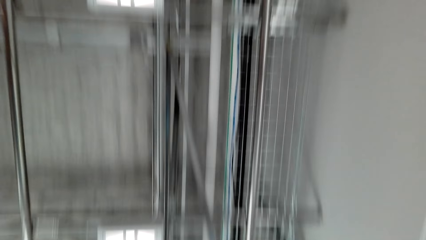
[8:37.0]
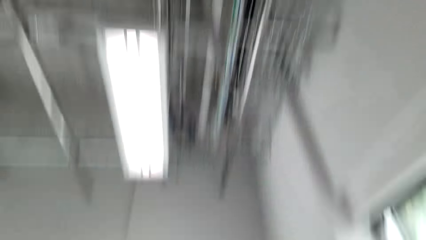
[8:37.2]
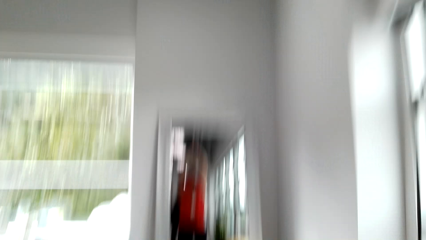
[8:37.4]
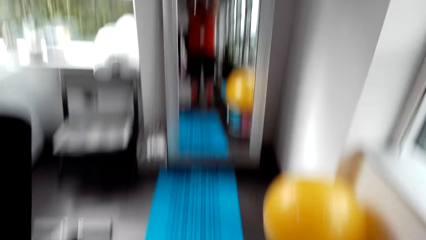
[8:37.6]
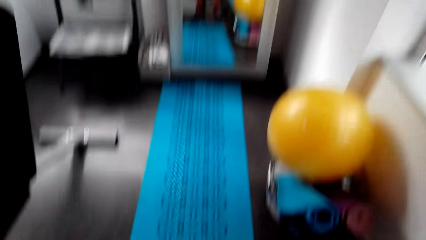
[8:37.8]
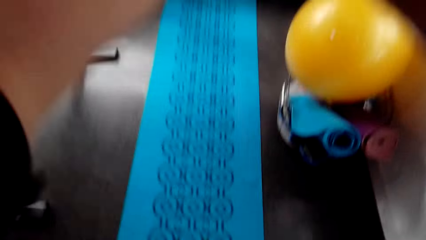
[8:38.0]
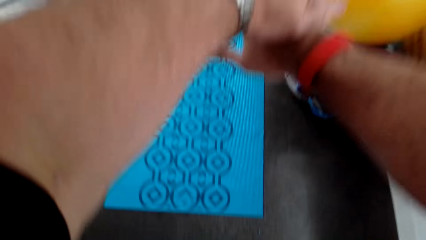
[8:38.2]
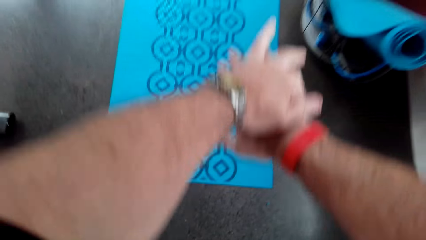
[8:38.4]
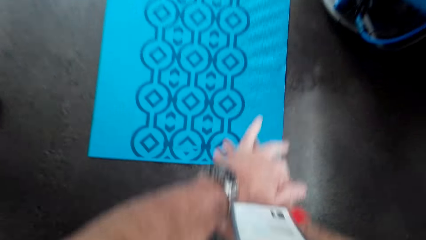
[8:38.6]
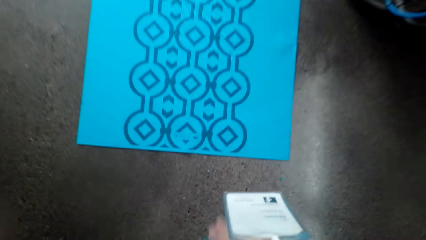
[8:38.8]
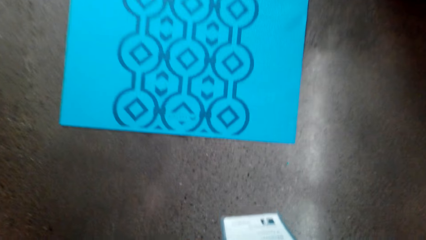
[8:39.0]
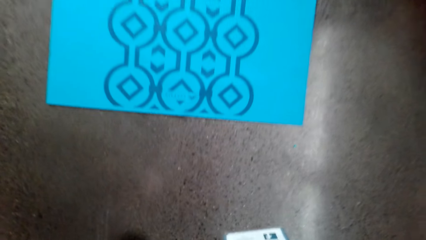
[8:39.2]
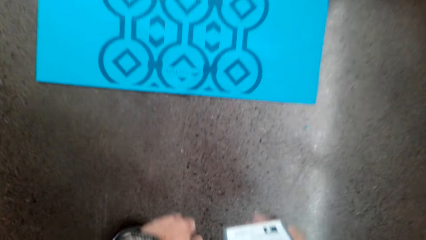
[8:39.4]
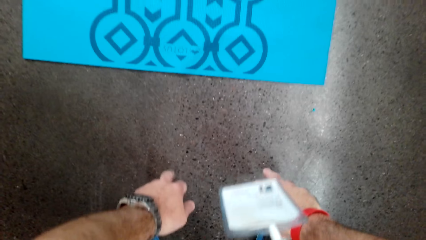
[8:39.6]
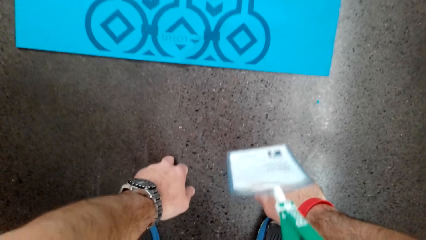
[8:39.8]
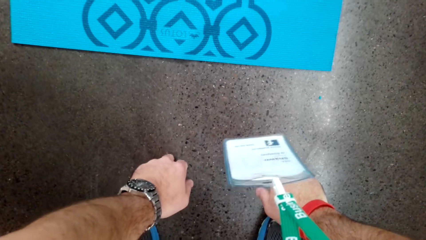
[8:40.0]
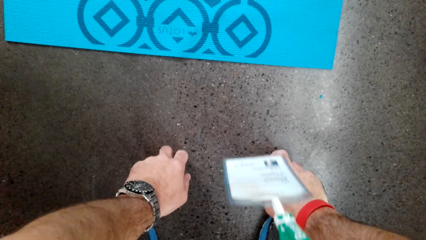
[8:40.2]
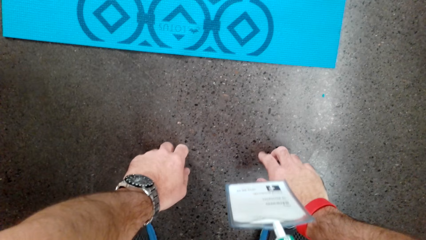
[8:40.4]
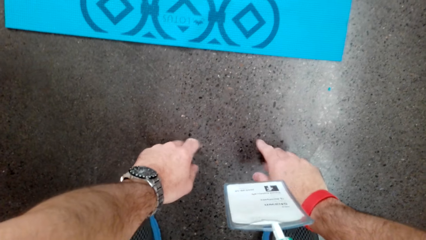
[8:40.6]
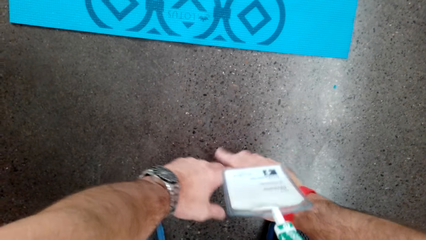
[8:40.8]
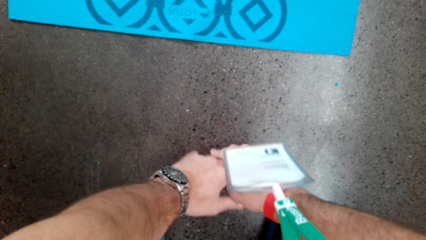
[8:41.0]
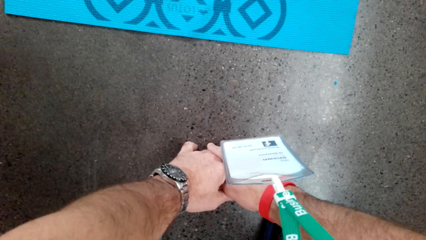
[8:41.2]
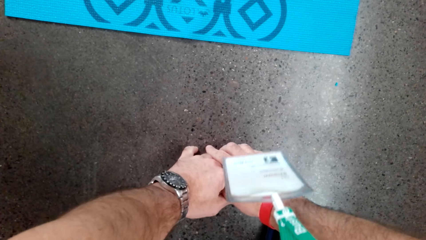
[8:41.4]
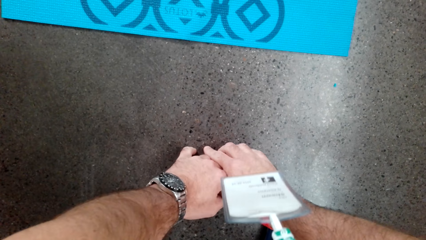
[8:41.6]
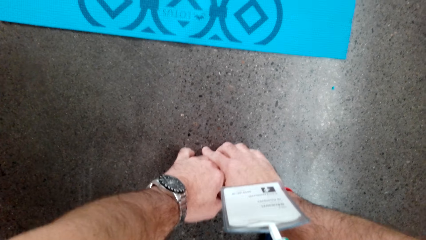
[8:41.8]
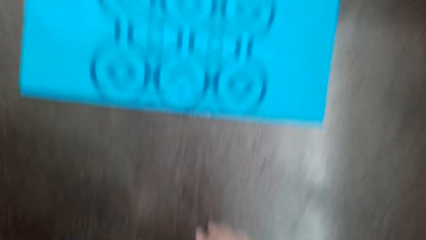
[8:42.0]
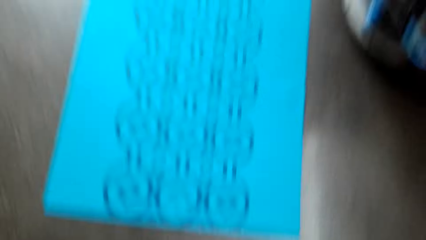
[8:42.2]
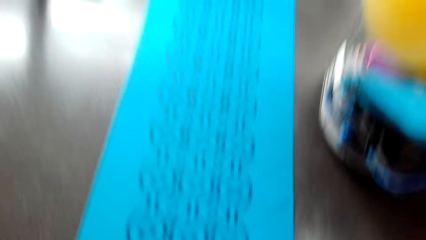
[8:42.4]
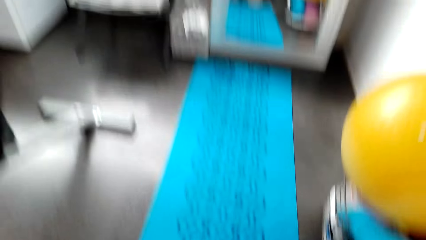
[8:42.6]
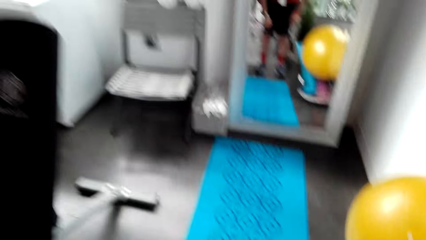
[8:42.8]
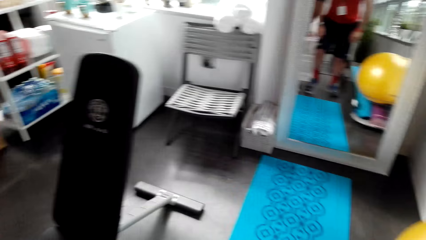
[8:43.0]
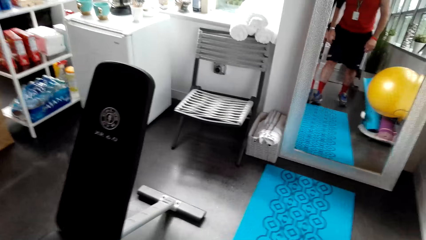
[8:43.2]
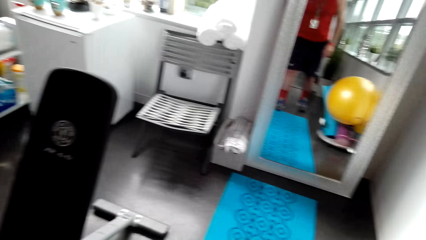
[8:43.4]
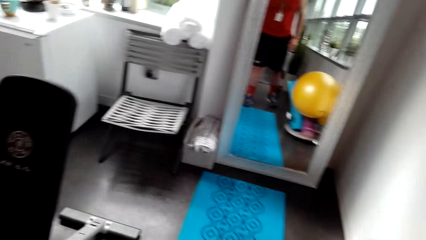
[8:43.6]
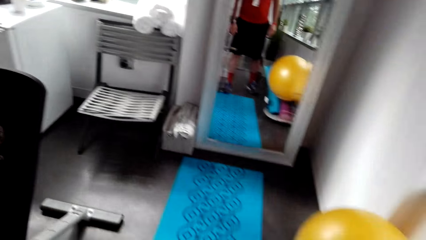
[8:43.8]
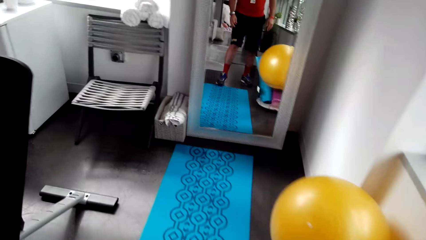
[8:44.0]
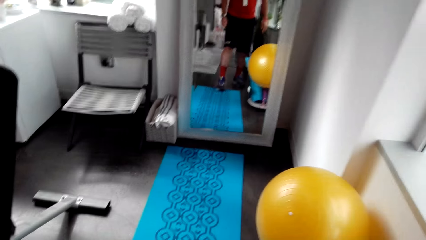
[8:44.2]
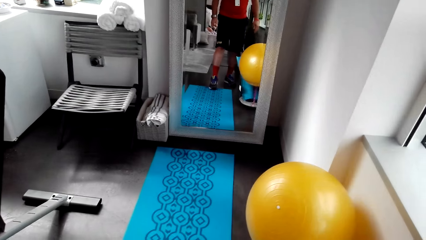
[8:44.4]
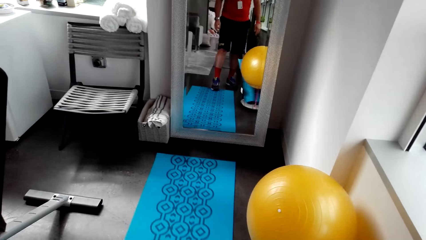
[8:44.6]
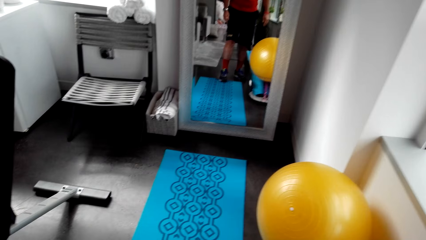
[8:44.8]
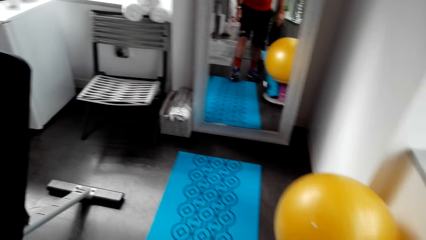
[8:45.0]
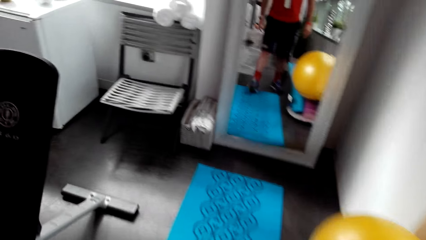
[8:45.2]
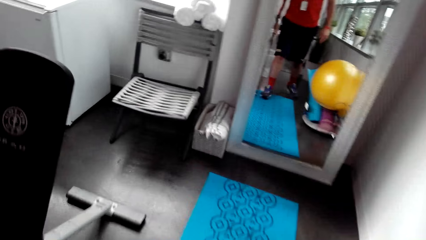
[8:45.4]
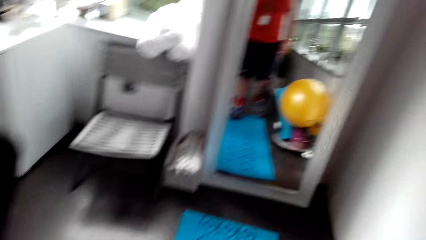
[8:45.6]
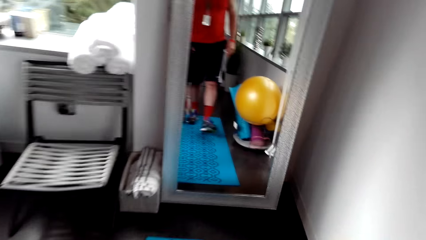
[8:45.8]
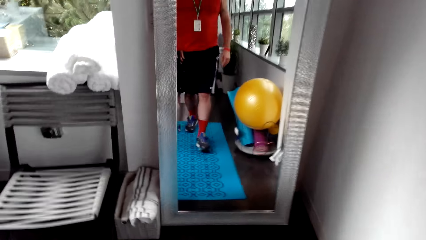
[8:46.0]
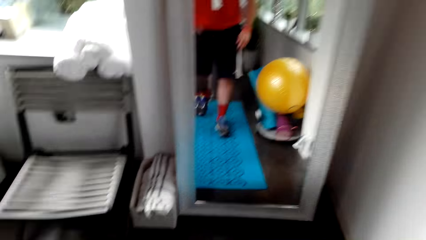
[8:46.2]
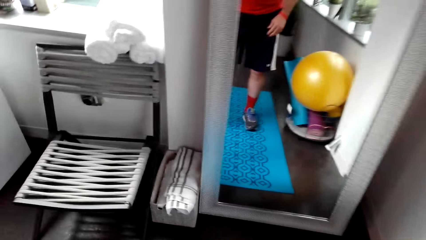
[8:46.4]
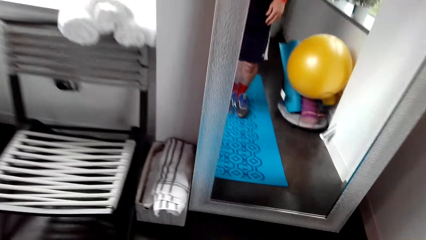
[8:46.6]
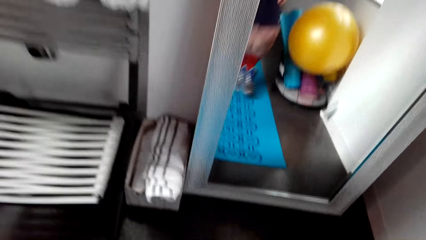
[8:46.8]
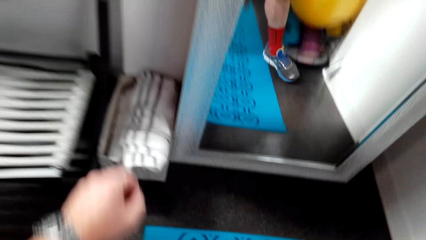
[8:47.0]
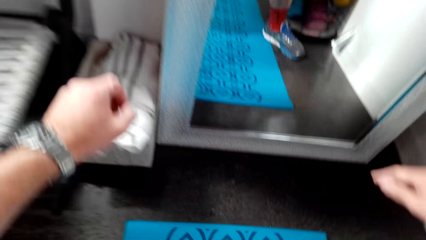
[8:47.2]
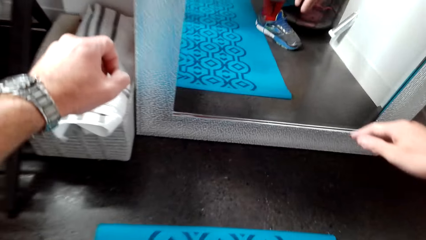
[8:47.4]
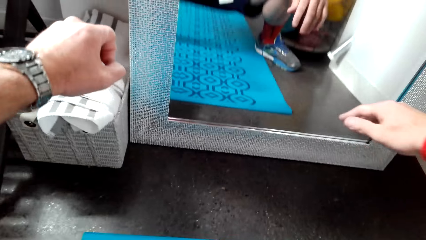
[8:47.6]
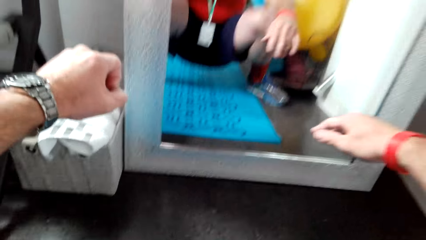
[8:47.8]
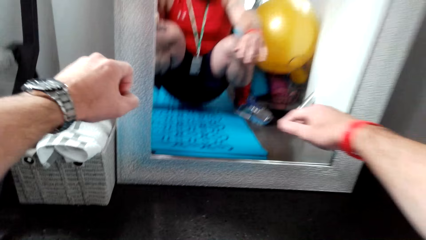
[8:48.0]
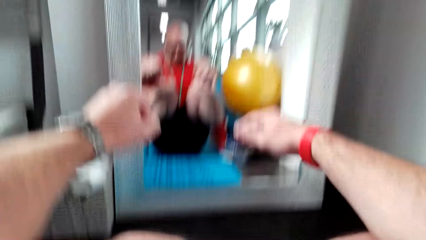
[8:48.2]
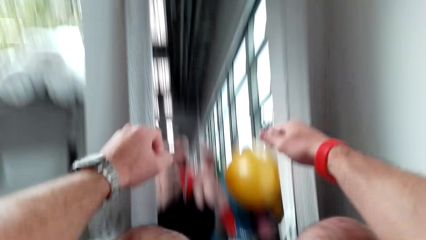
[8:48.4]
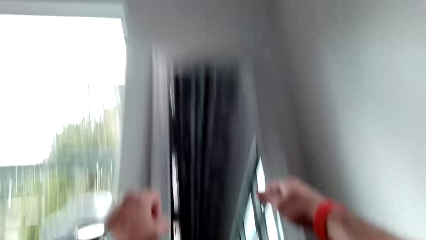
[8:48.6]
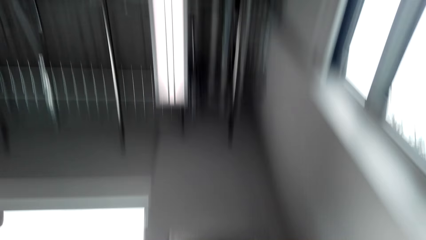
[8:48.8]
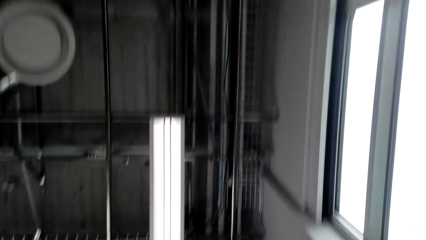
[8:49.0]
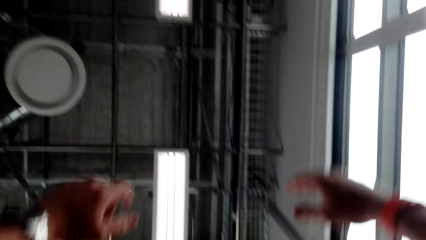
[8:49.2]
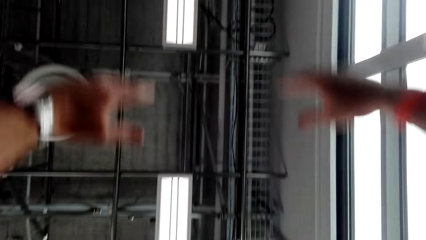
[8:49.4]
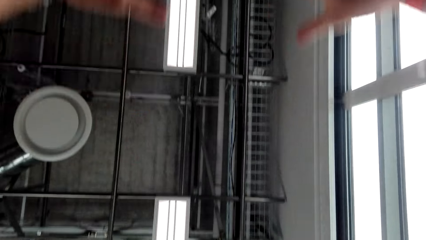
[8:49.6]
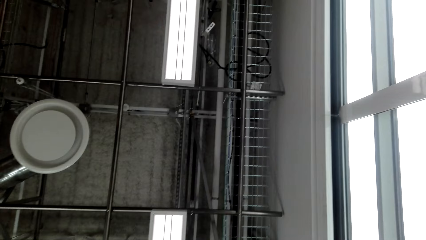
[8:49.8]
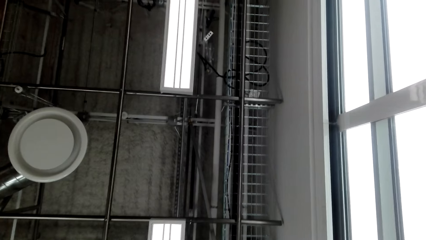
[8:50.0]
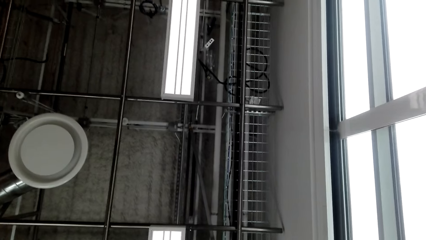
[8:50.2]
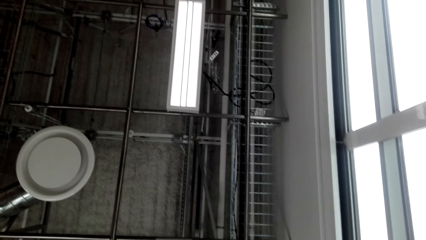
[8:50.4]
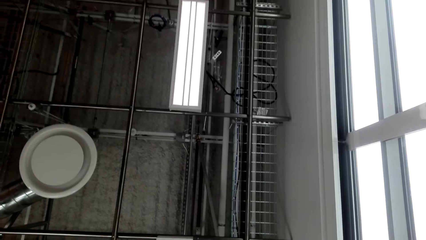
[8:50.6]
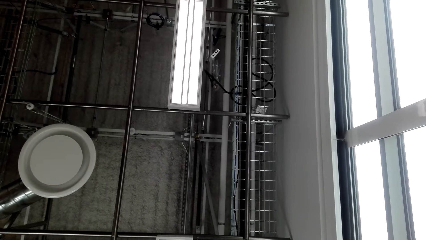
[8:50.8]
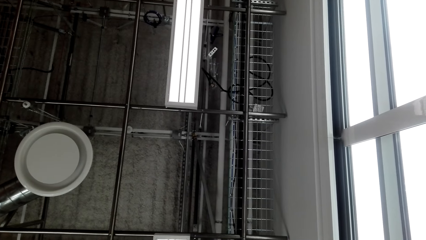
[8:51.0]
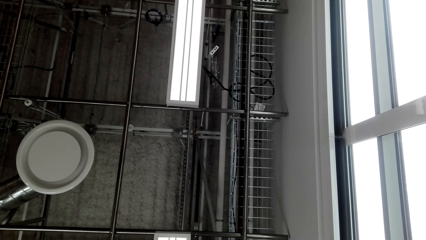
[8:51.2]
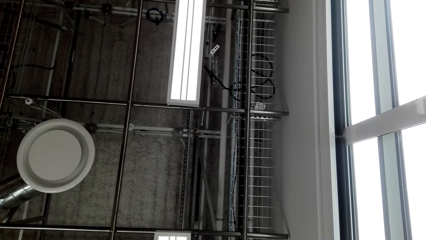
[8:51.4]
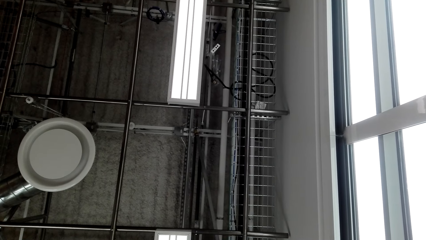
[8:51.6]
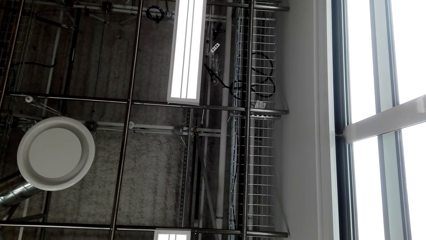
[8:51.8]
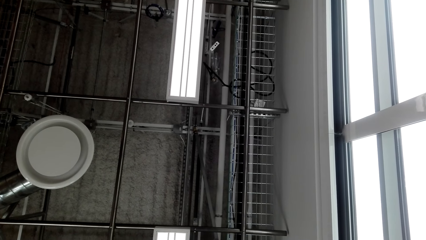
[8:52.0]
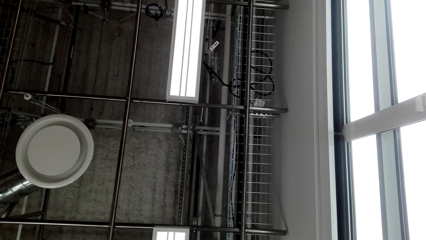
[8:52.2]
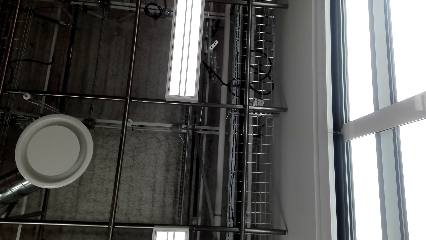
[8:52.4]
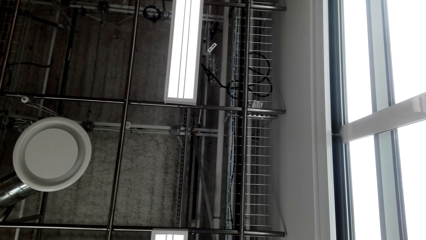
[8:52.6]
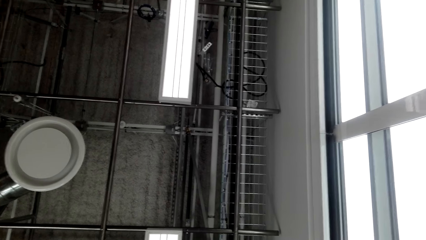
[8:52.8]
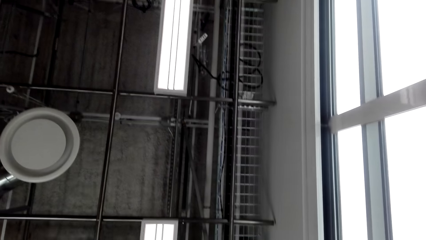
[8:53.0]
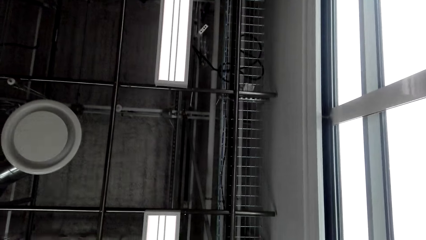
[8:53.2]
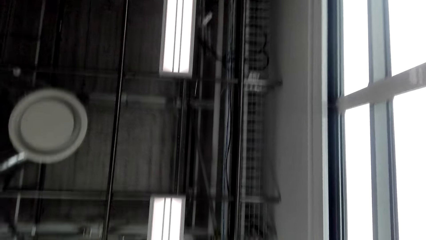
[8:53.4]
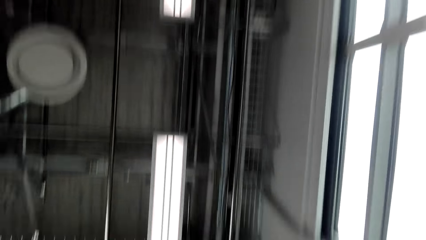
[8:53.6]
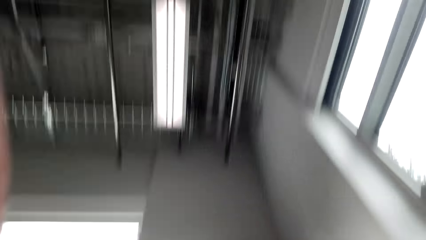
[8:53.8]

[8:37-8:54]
The camera wearer looks down. They look around. They pull the workout mat. They sleep down on the exercising mat. They do exercises.
